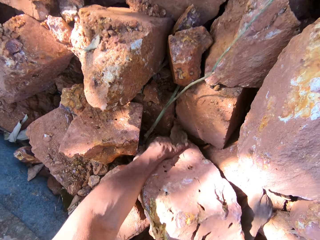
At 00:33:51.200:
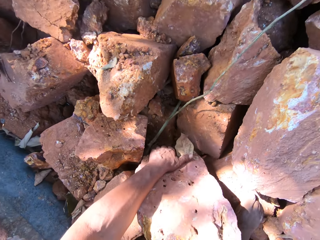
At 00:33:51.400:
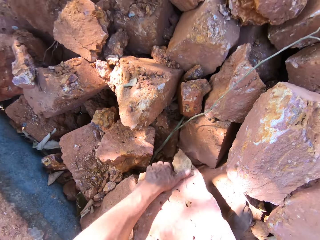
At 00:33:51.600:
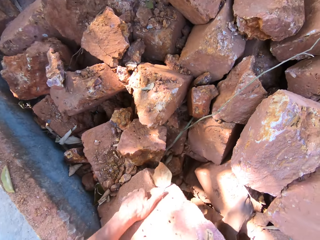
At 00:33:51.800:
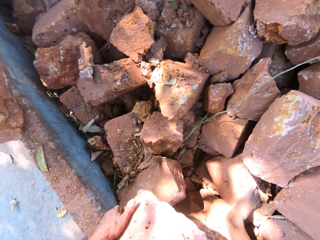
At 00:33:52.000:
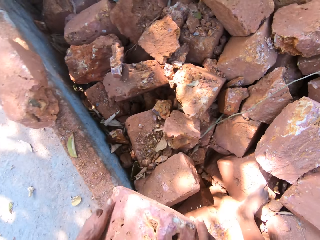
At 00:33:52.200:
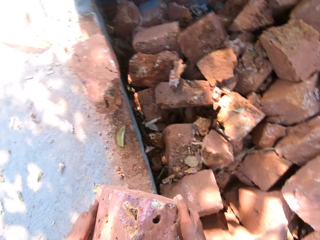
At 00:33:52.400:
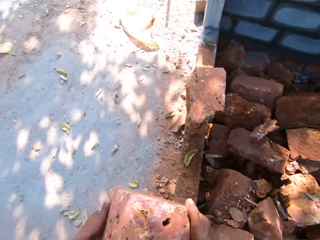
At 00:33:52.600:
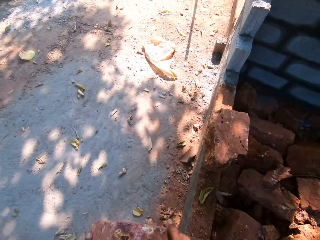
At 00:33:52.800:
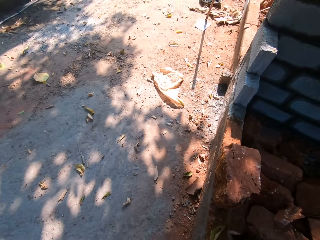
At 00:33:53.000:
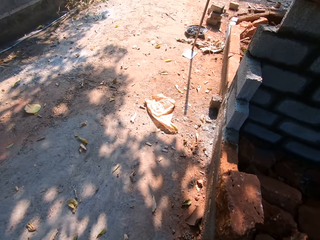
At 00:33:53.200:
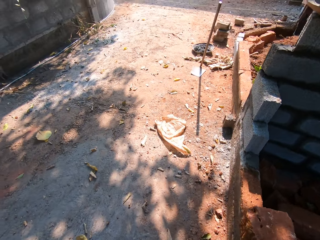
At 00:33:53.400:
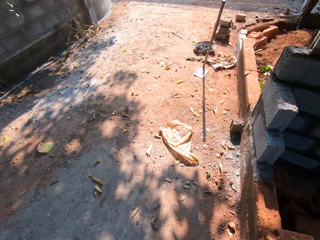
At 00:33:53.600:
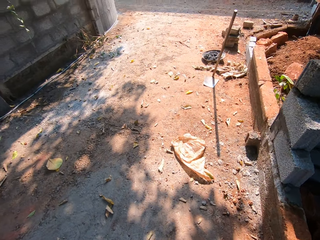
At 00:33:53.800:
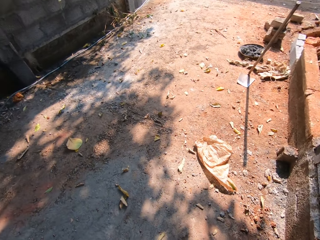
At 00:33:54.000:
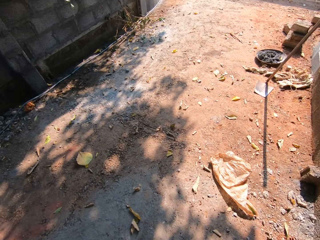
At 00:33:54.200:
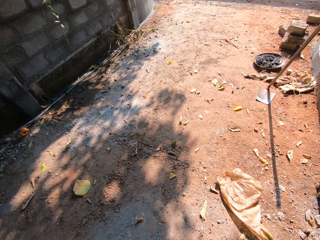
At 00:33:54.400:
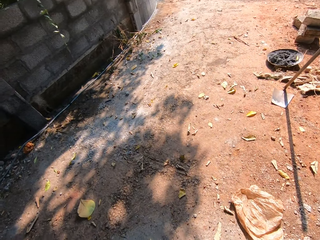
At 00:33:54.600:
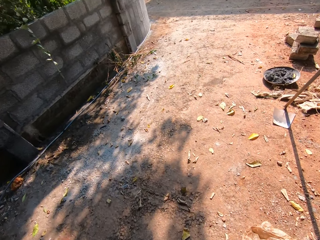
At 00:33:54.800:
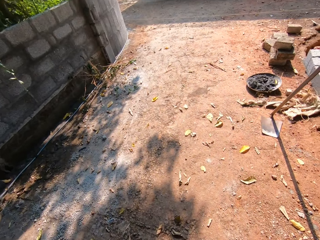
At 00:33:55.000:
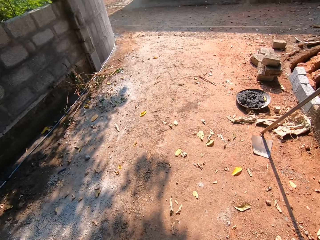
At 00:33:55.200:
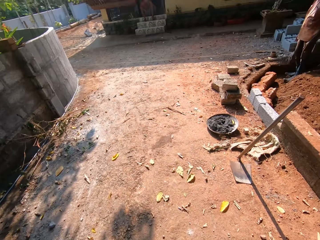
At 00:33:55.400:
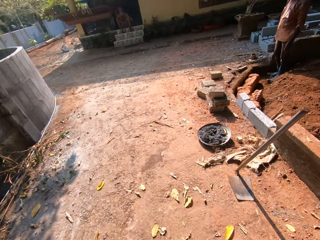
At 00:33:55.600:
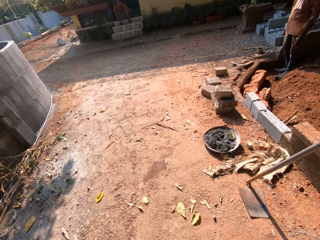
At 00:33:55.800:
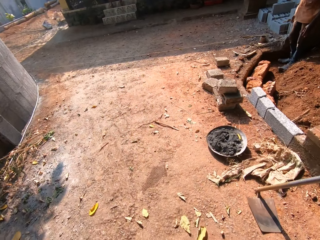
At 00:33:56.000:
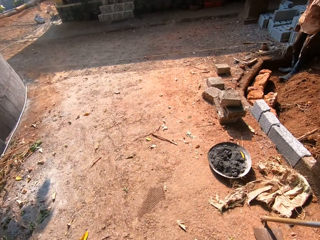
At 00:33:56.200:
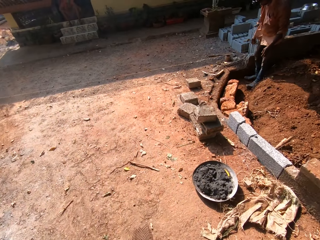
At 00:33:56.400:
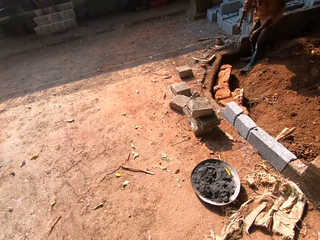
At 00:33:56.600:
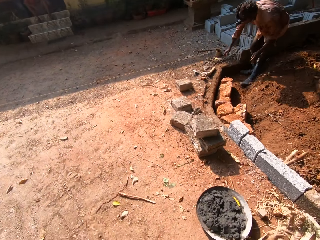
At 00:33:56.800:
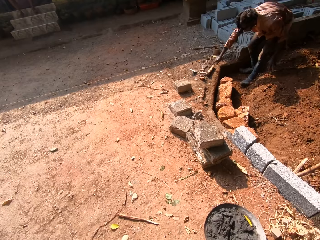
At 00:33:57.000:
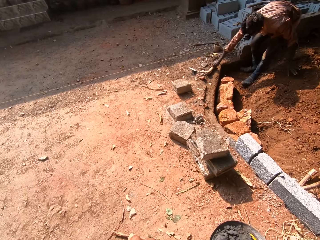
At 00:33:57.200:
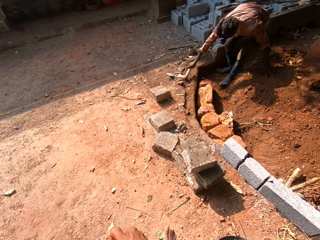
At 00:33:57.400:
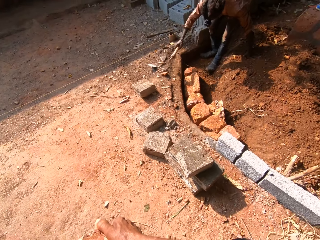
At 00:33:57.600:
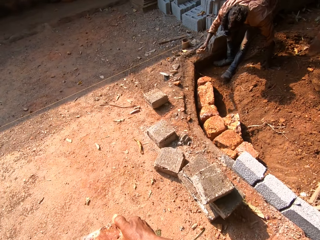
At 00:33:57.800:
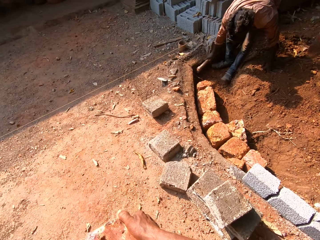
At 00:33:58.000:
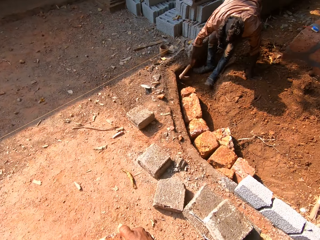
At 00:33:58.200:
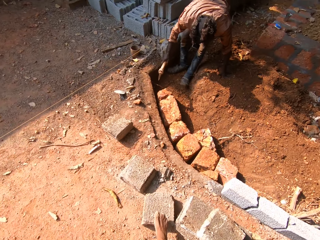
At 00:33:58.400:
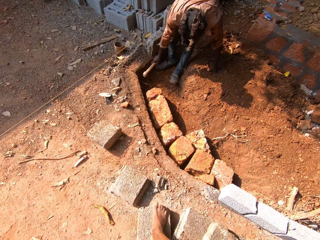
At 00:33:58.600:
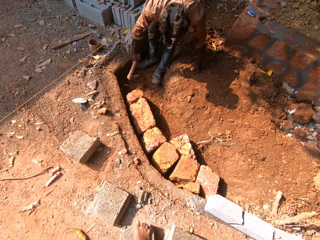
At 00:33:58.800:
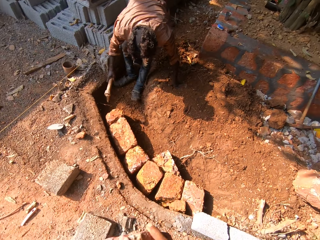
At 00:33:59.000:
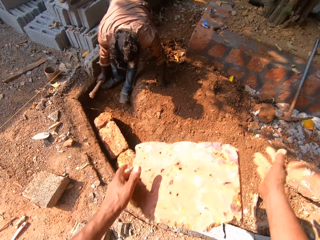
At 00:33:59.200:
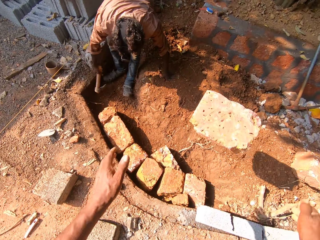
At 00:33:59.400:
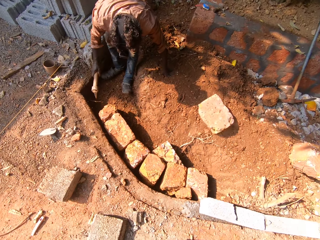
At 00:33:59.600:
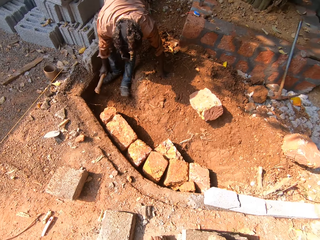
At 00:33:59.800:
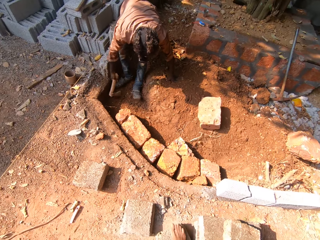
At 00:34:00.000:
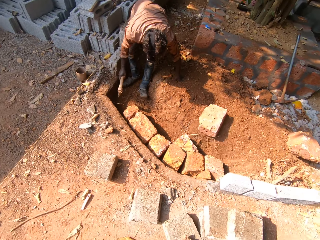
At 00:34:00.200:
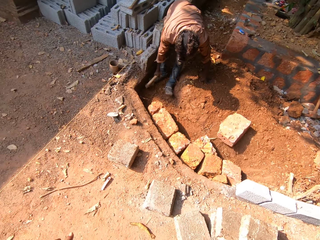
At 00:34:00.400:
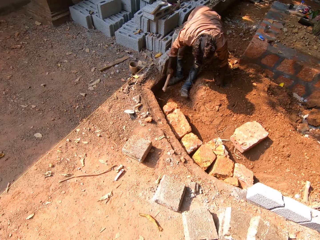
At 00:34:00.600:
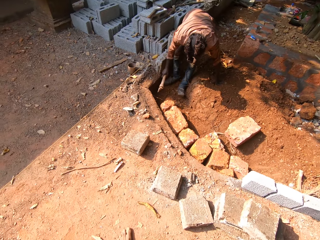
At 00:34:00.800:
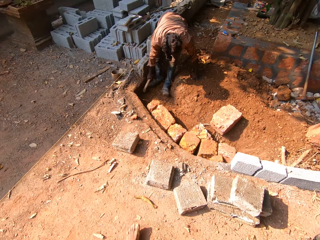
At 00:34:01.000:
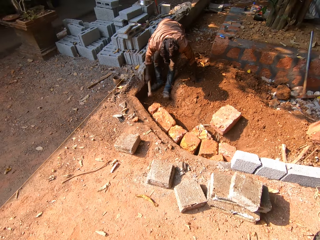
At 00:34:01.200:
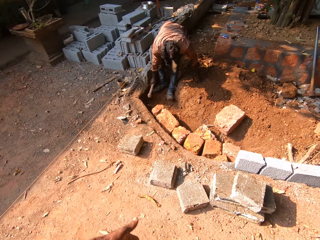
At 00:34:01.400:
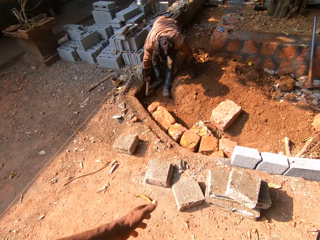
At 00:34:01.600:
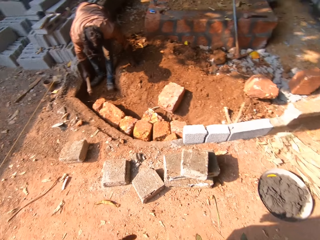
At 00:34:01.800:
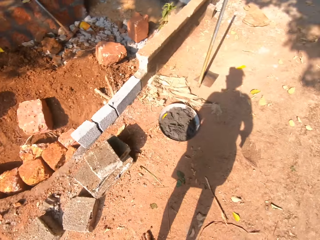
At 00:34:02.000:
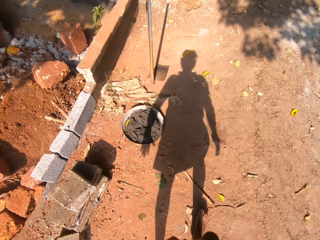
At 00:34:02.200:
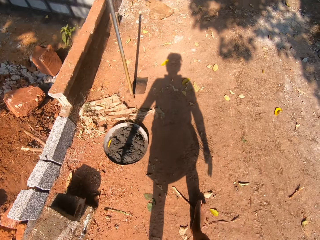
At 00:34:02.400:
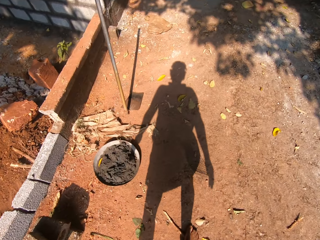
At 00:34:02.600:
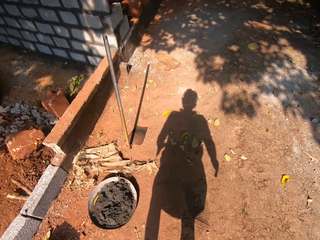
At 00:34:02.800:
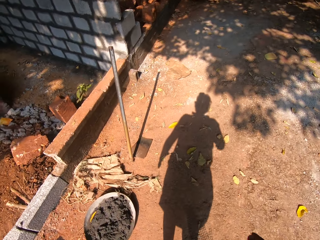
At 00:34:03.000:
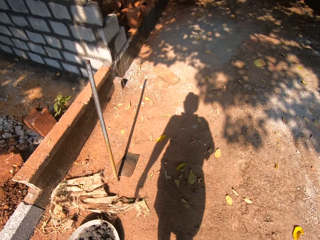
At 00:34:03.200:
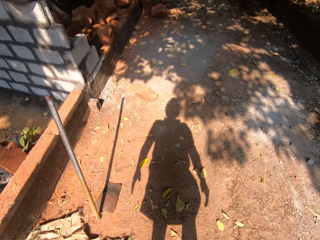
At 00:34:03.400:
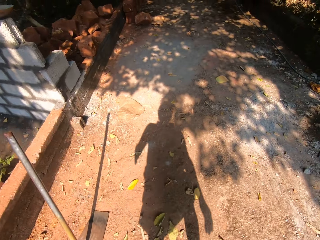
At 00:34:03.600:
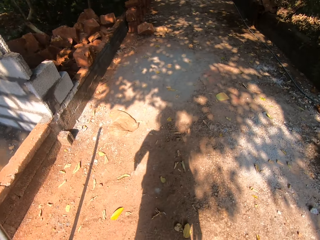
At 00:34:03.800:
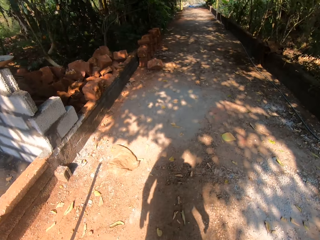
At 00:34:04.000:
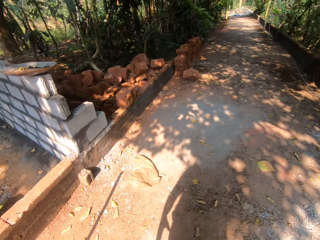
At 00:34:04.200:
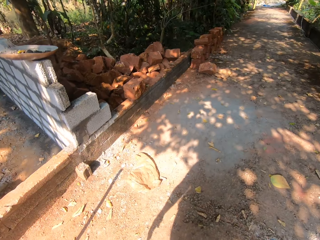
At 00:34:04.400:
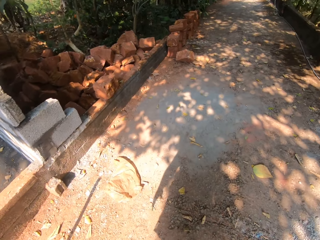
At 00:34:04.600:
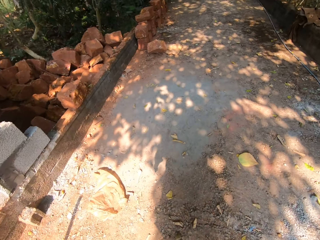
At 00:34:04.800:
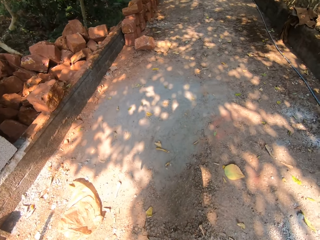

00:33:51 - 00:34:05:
The camera wearer tosses the mud brick on the inside of the fence.

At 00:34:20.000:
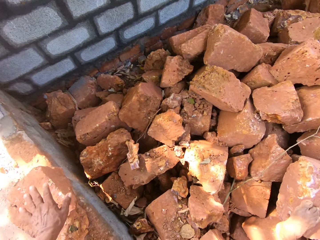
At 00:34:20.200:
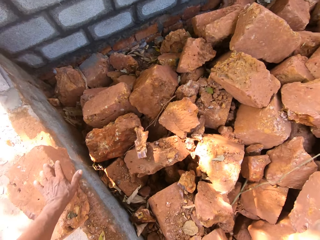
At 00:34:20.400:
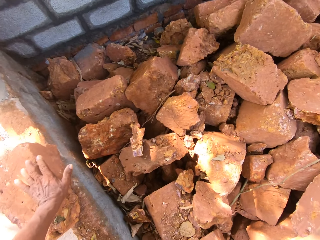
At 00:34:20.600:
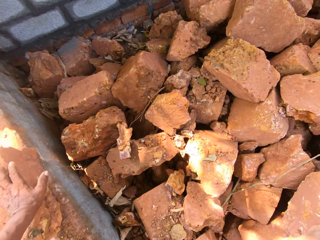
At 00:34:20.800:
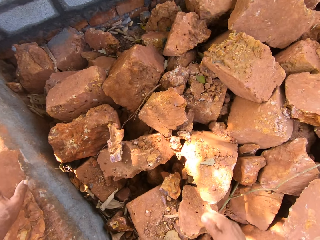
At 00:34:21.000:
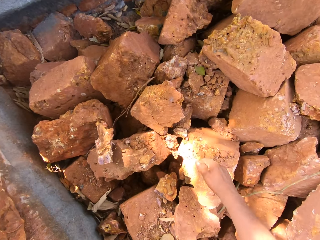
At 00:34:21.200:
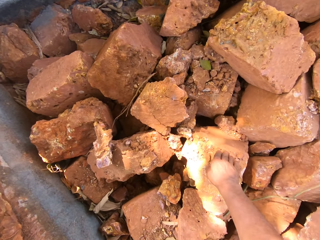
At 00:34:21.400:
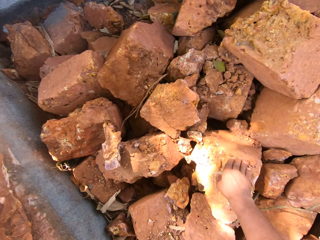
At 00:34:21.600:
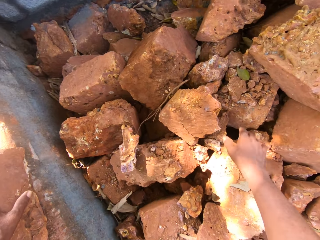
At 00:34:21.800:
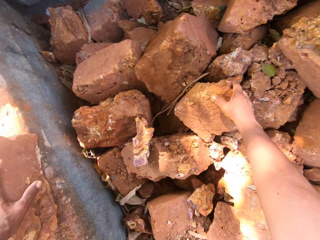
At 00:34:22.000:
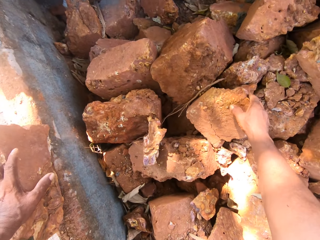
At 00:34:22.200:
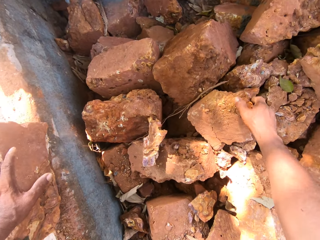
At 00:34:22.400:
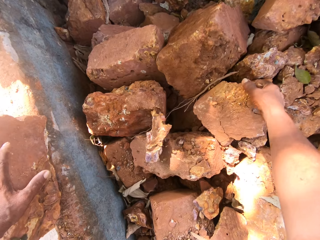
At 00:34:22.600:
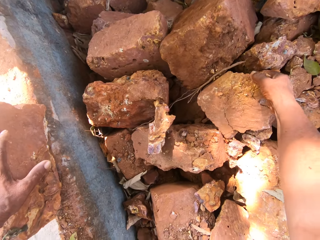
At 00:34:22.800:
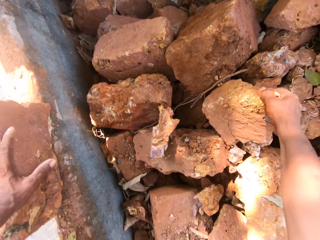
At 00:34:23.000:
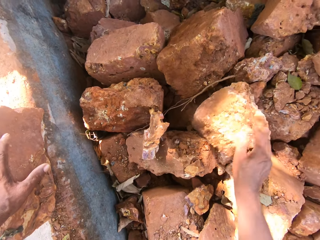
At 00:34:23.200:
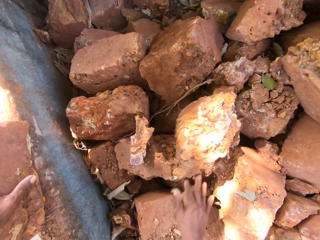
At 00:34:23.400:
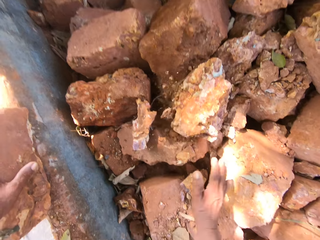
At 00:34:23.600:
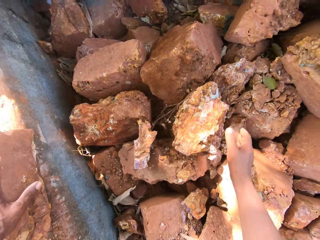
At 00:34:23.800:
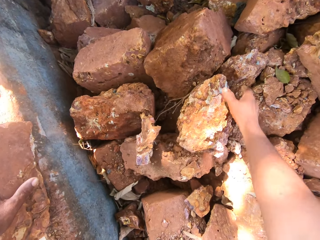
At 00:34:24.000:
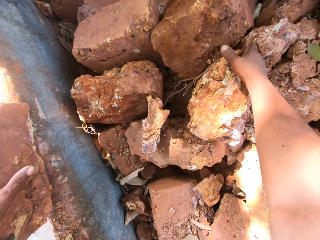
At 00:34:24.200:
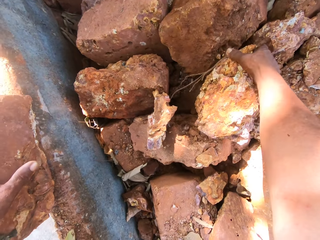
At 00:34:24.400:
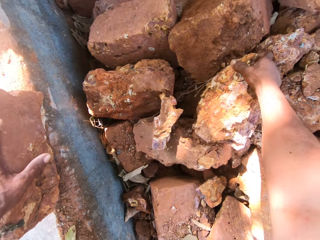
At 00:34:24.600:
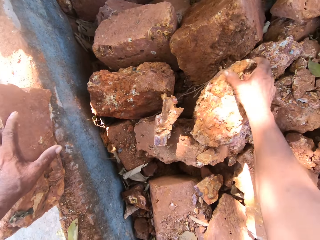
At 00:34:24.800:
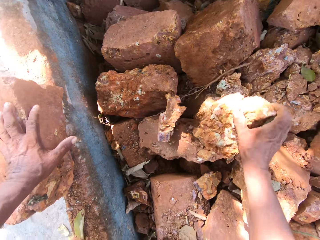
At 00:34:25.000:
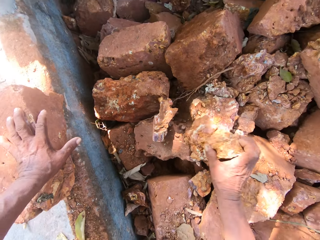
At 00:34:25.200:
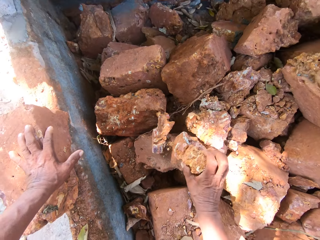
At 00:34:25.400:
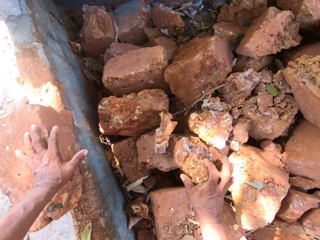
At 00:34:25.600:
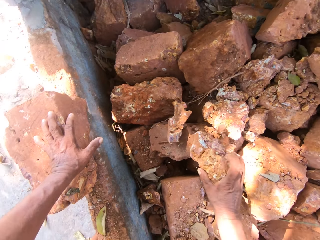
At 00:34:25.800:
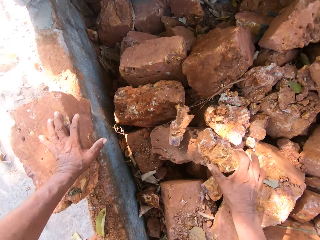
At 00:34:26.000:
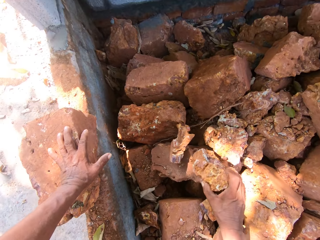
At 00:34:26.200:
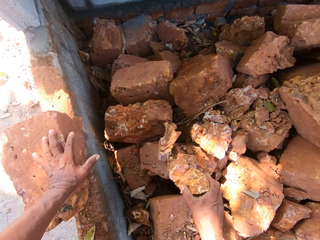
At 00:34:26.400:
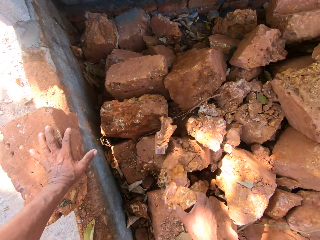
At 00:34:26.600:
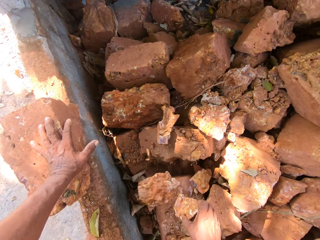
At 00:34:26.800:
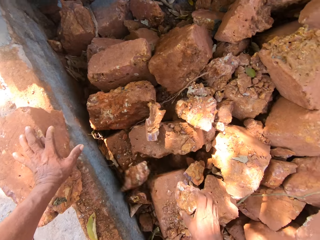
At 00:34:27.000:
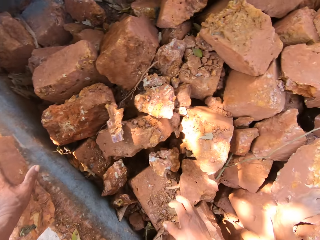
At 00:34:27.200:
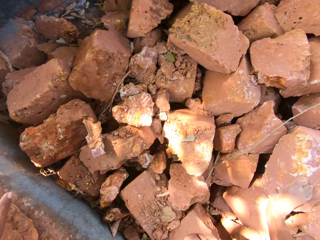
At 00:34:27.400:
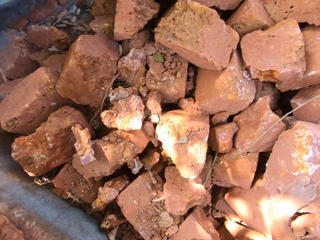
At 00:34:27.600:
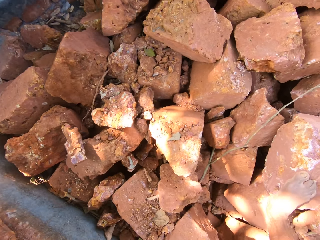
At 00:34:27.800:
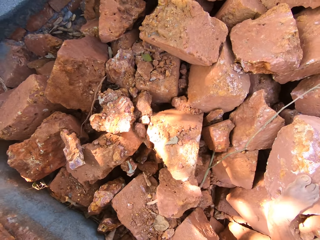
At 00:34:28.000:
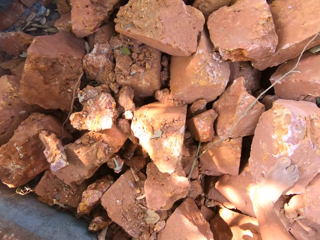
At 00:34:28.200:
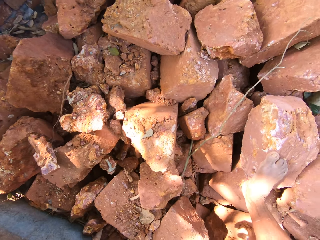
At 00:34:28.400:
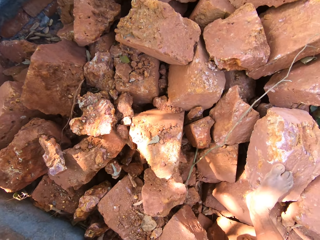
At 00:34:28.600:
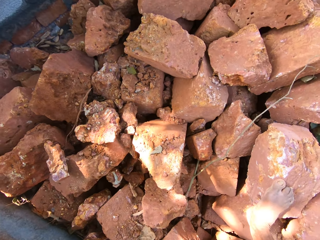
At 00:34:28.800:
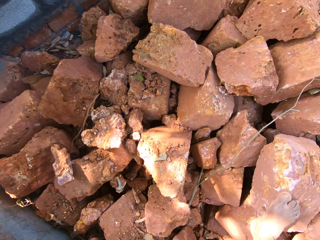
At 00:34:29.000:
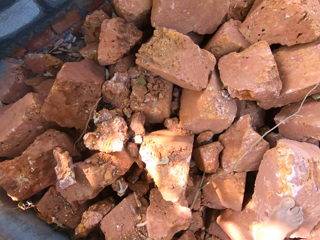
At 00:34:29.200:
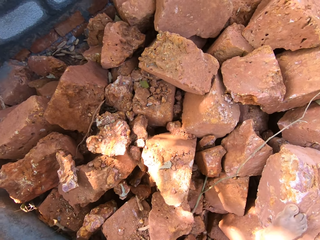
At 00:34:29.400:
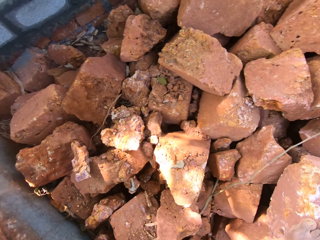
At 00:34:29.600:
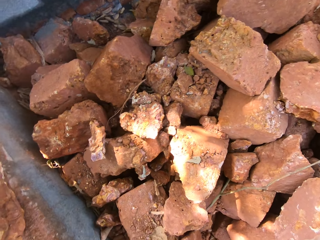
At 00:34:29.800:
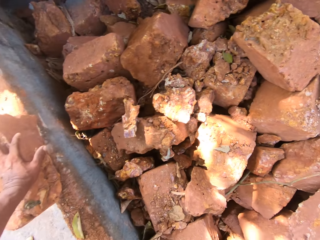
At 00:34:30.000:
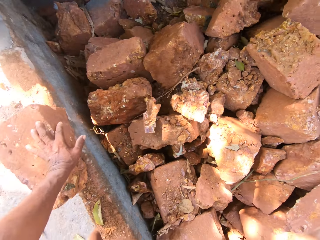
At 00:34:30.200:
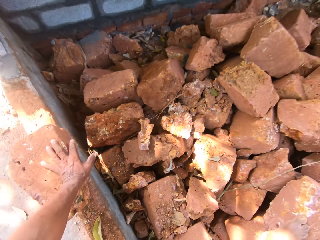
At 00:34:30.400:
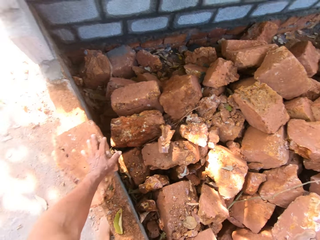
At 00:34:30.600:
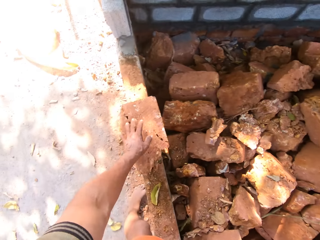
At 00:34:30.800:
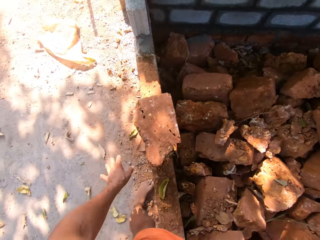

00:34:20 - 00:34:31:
The camera wearer flips a mud brick on its side. They move the block.
